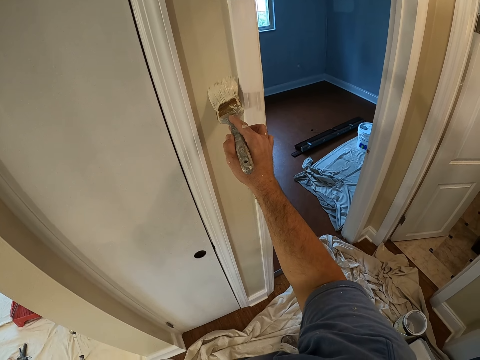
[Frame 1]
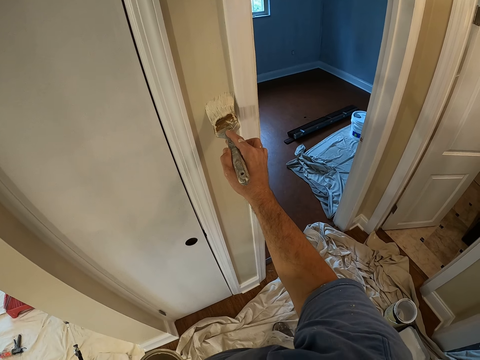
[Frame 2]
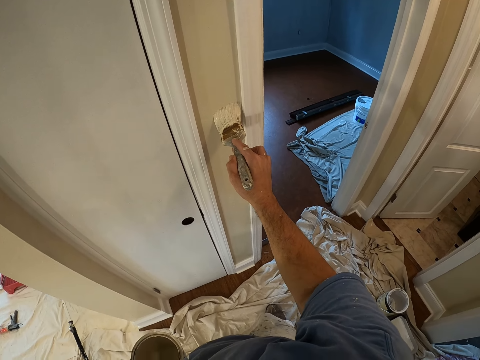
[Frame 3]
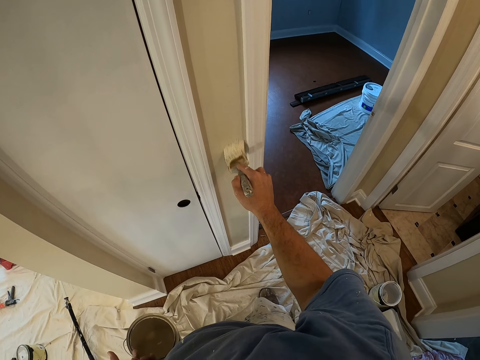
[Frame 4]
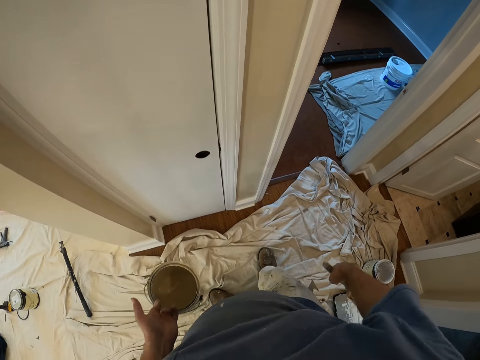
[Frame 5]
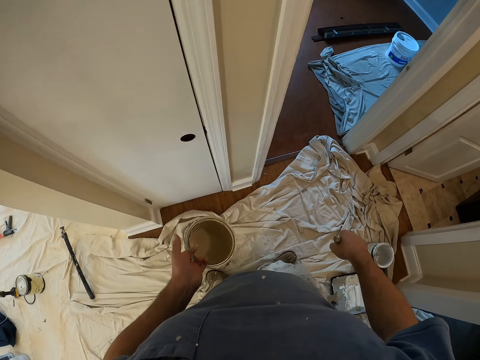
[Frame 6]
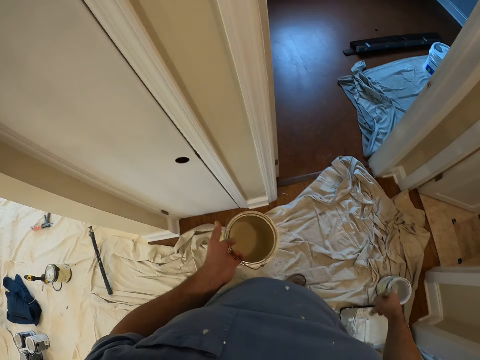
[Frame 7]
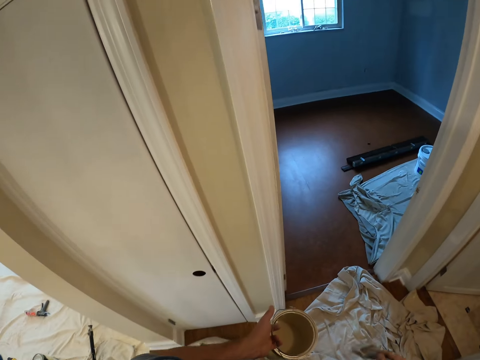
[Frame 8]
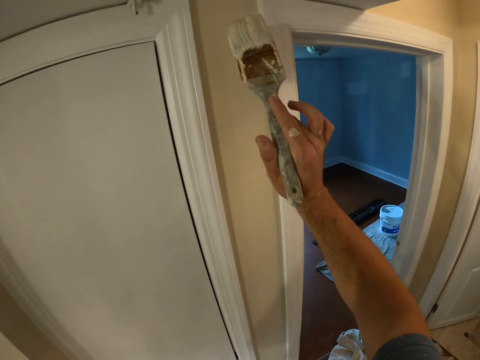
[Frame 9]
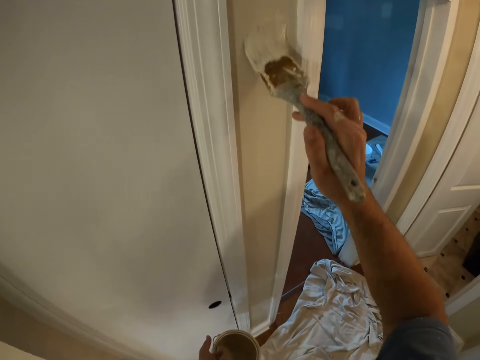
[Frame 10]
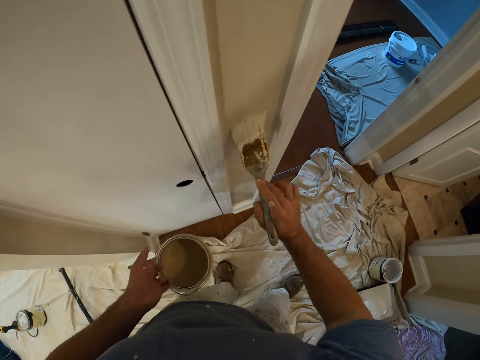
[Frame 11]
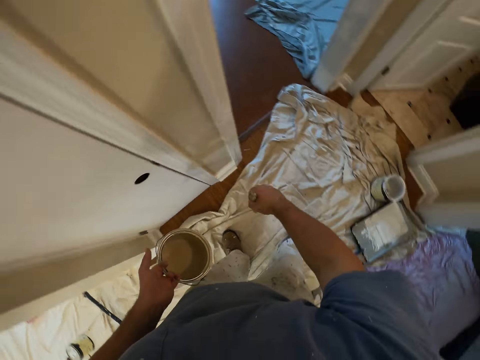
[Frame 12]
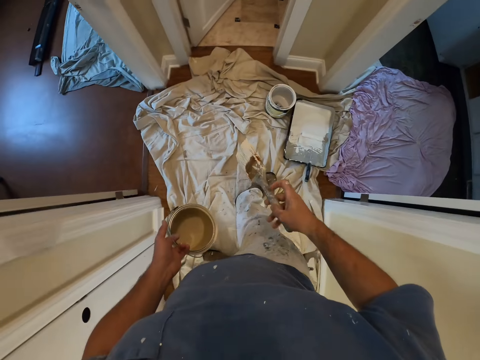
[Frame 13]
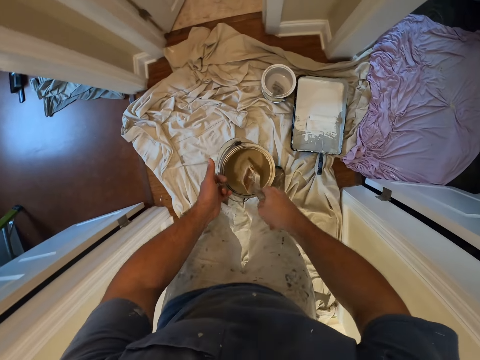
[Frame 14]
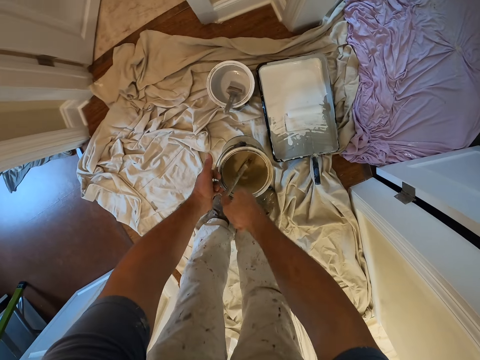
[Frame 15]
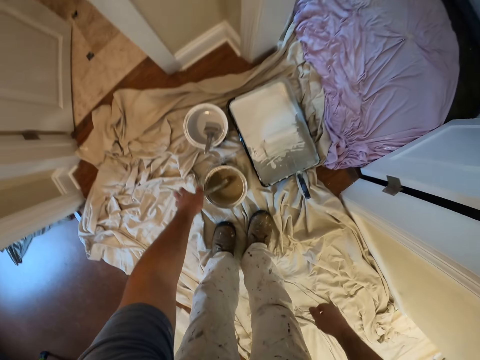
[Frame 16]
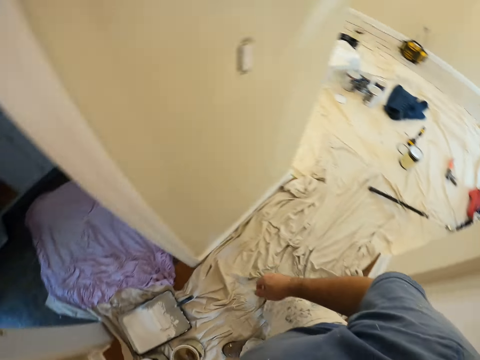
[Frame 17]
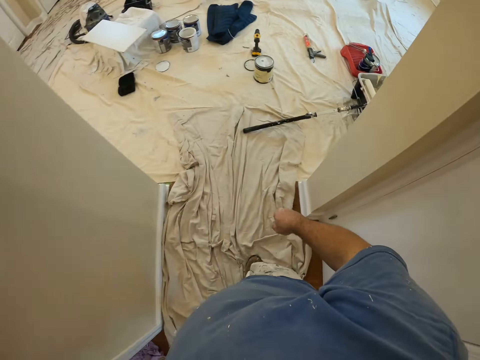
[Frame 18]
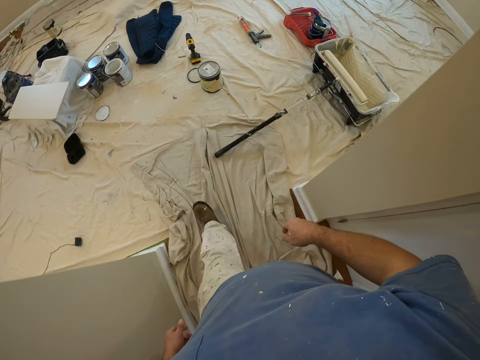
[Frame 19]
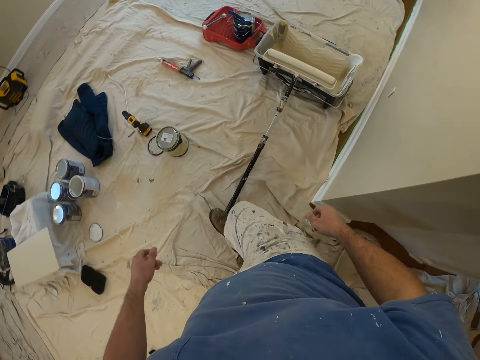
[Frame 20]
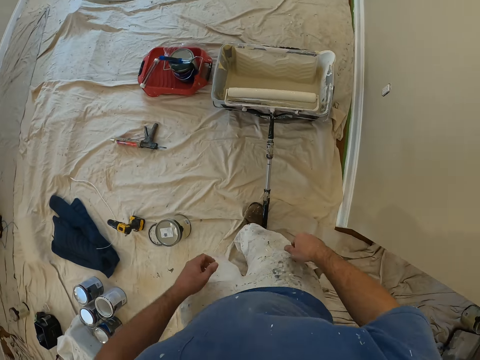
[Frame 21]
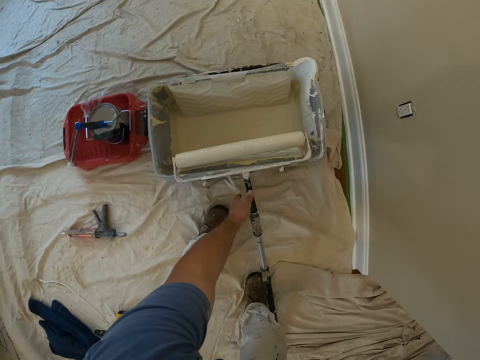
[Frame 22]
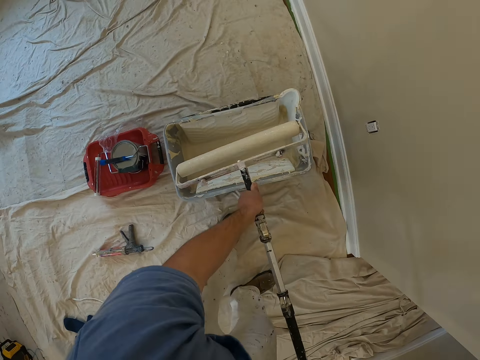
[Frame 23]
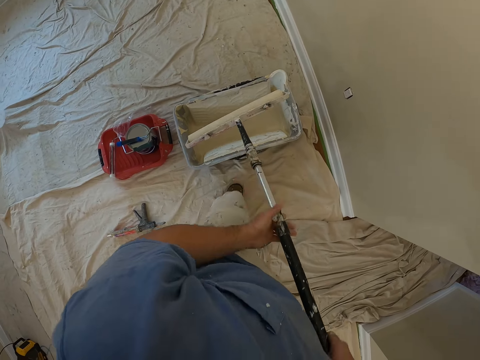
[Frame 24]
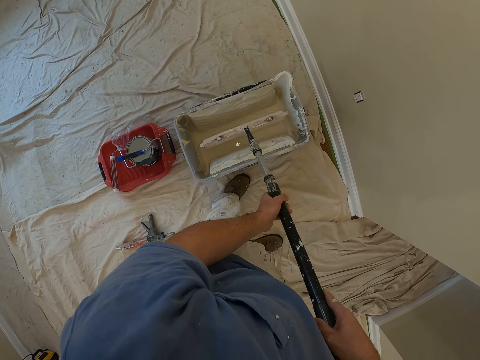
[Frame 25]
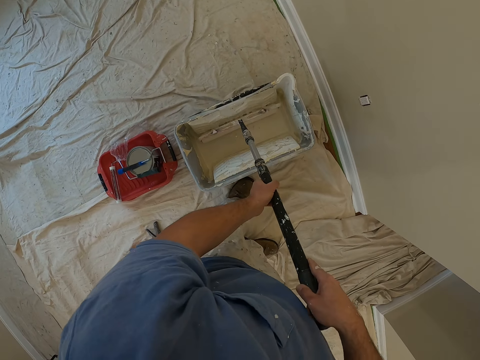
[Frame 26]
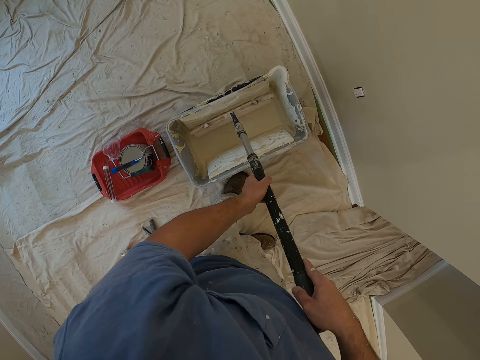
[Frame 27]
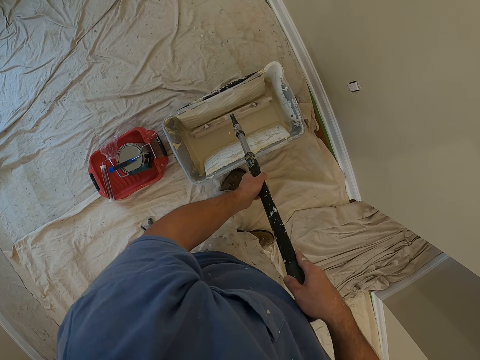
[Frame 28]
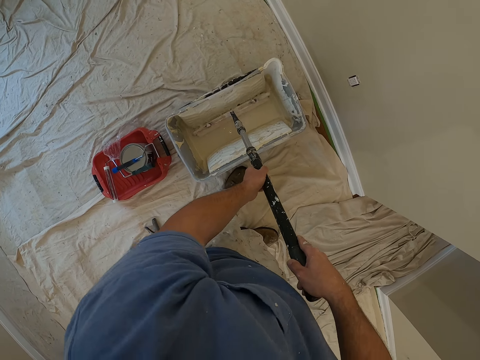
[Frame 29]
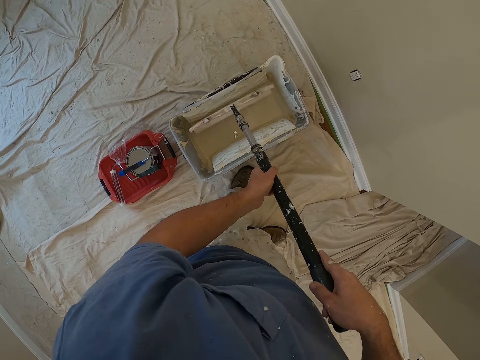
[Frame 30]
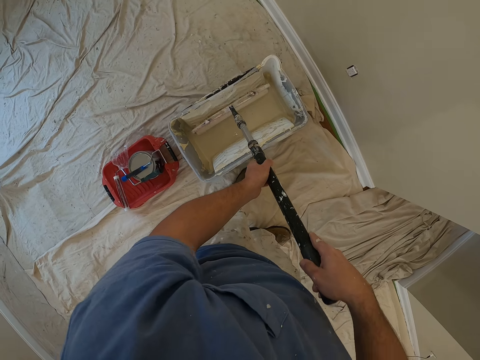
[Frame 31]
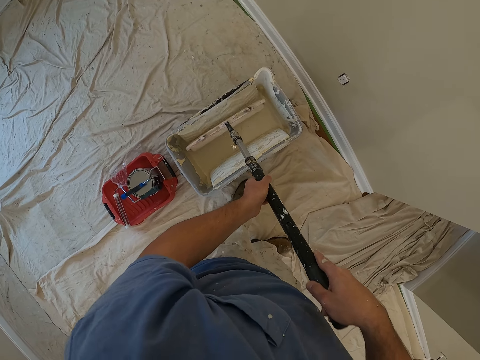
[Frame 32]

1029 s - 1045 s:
The camera wearer walks 2 steps in the room. They paint the wall. They dip the paint brush into the bucket of paint. They drop the bucket of paint on the floor. They walk into another room. They walk towards the roller paint brush in a bucket of paint. They pick up the roller paint brush. They dab the roller paint brush in the bucket of paint.

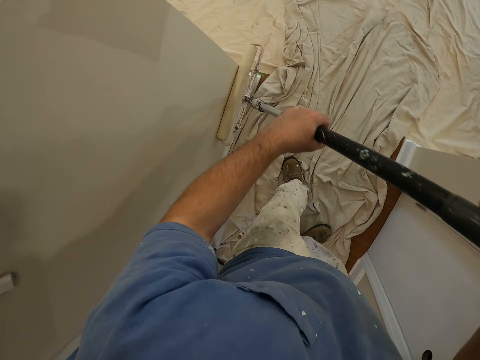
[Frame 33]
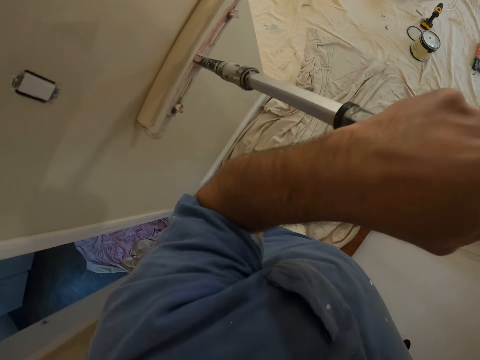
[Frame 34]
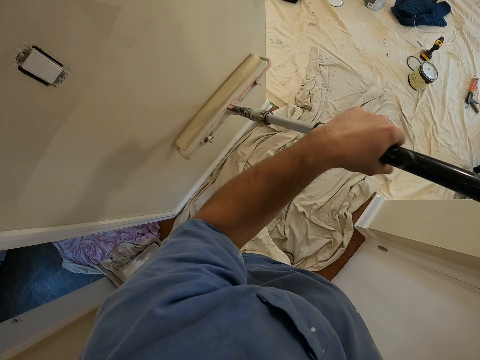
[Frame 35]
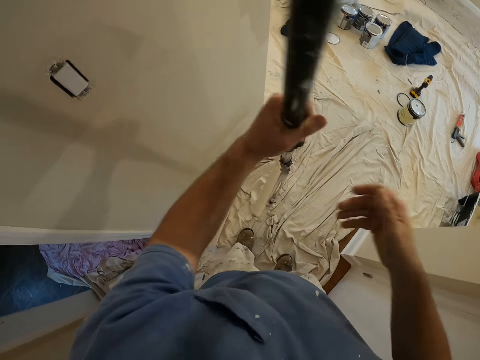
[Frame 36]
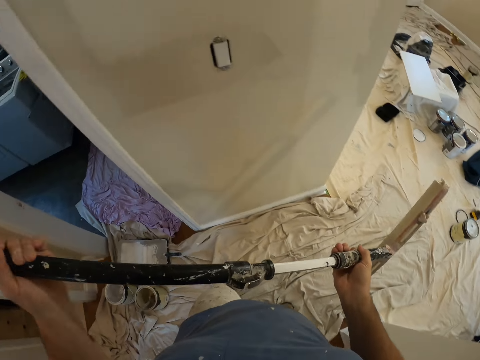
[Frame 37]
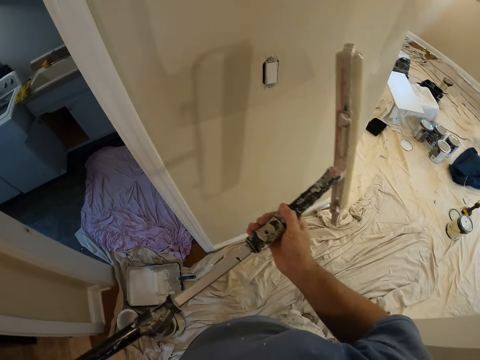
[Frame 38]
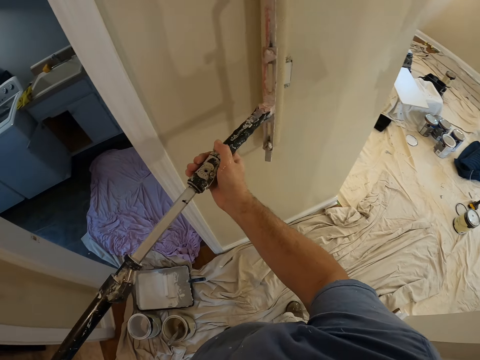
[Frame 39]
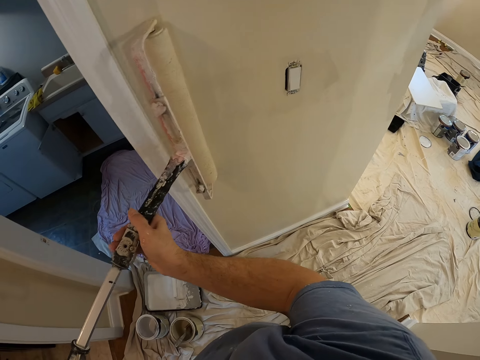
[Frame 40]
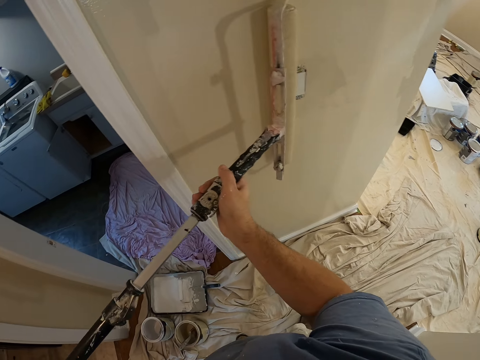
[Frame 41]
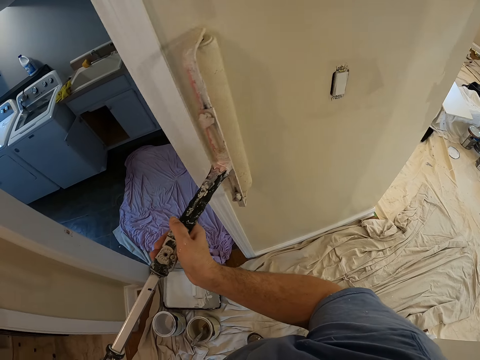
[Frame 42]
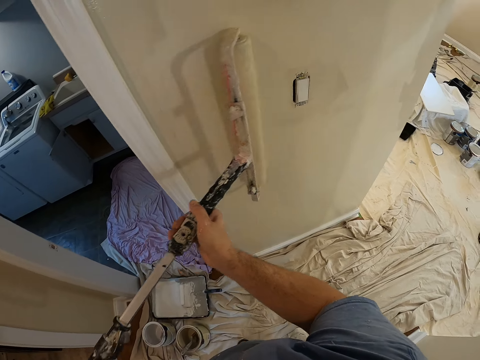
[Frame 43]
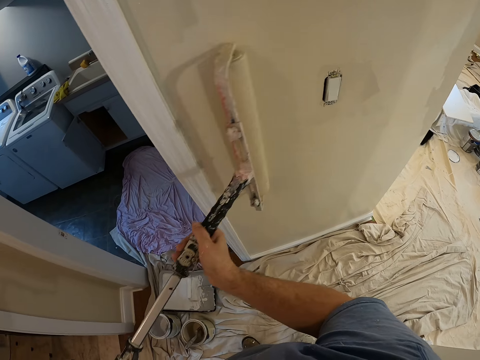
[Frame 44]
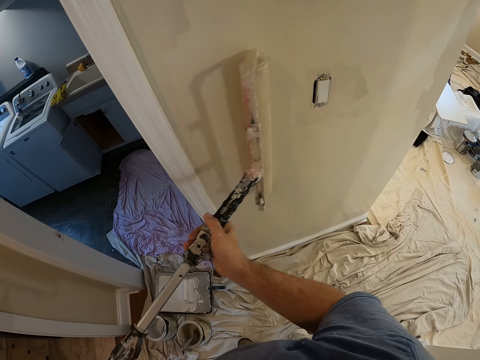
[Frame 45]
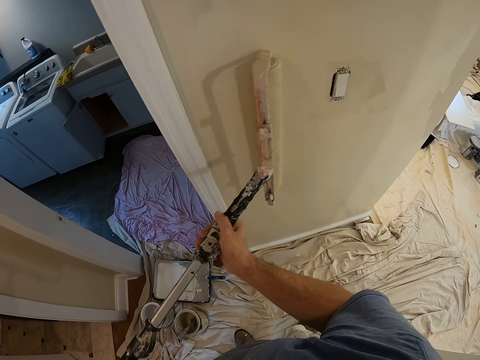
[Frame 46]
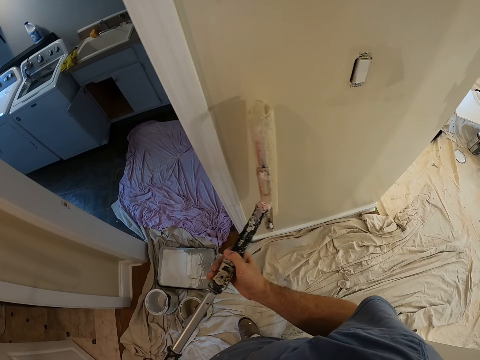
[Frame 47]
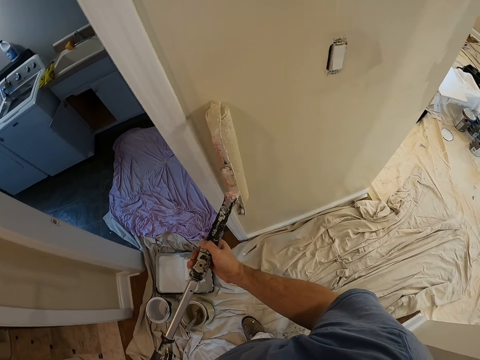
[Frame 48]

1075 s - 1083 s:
The camera wearer turns a roller brush in his hands. He paints the wall.

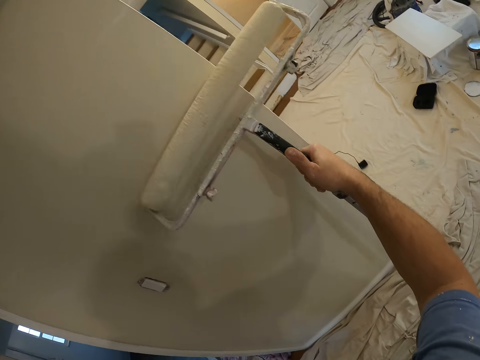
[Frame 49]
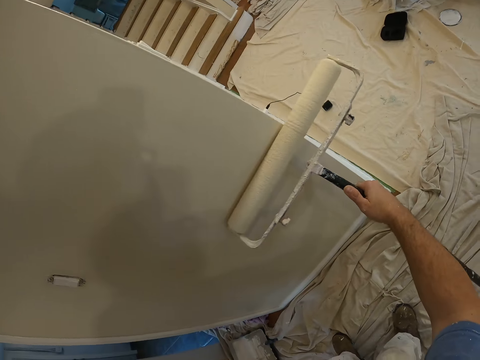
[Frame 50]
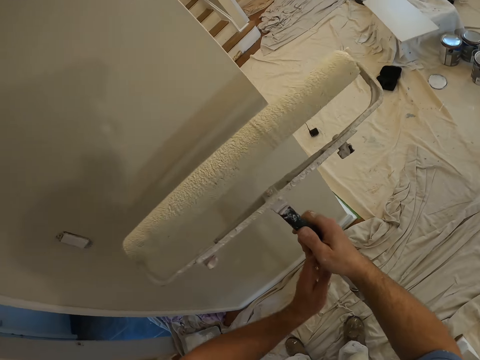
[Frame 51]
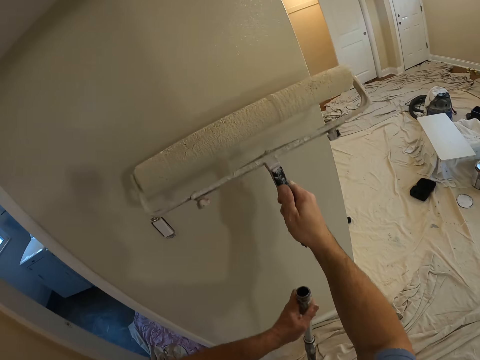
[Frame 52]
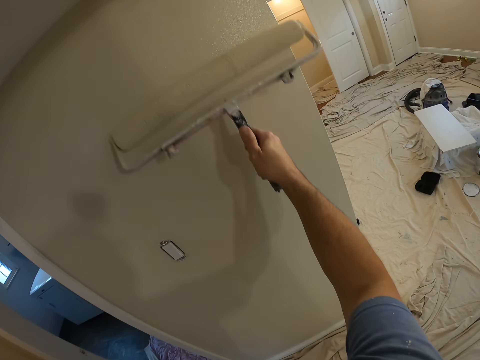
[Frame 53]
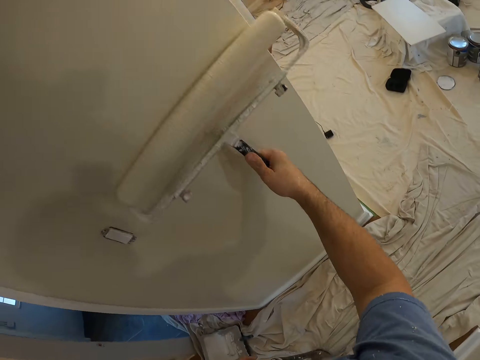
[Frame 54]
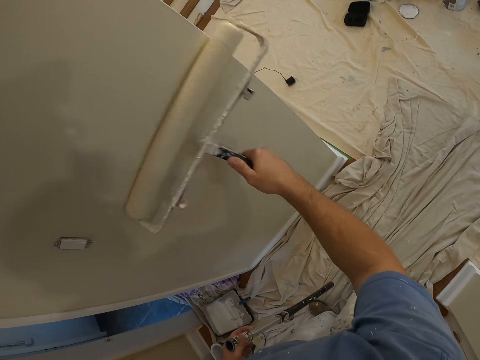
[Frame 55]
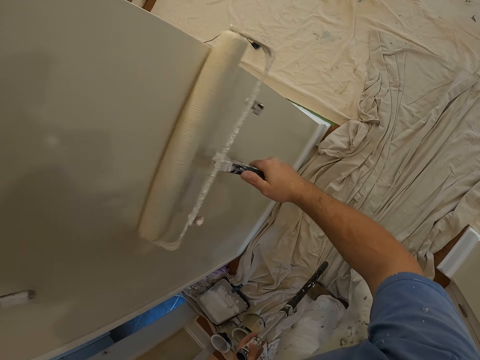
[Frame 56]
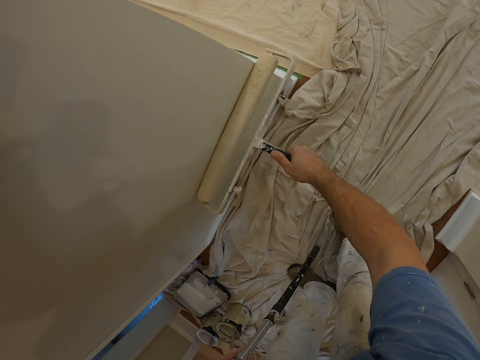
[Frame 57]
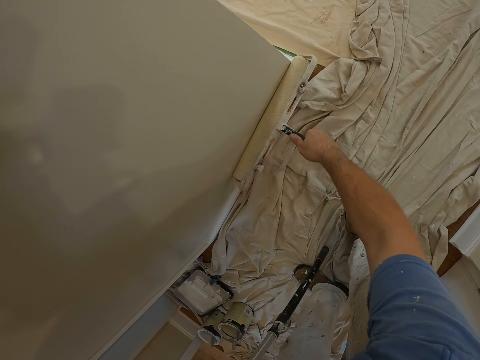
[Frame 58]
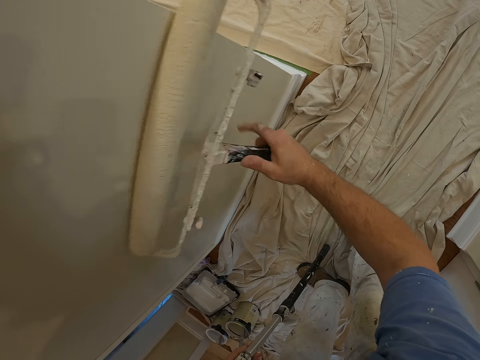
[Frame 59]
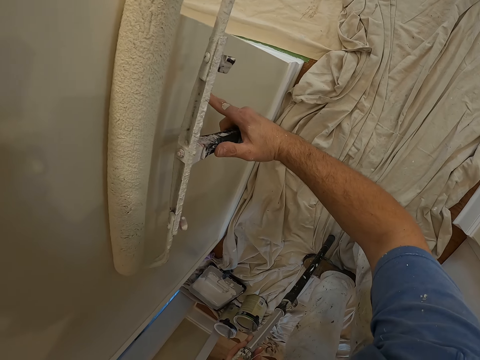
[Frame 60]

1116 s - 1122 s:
The camera wearer removes the handle of the long paint roller. They paint the wall with the long paint roller.
